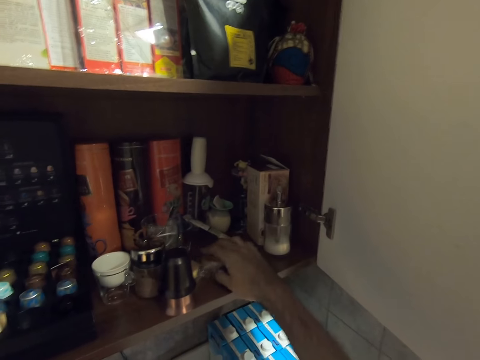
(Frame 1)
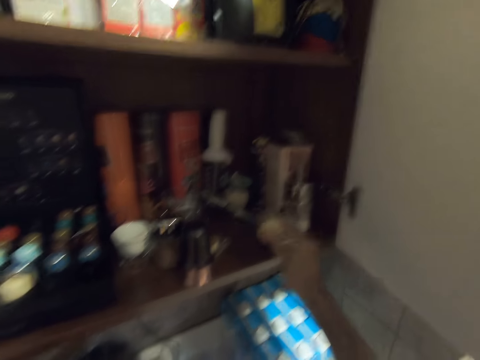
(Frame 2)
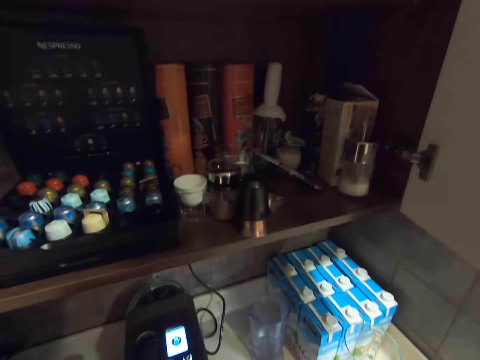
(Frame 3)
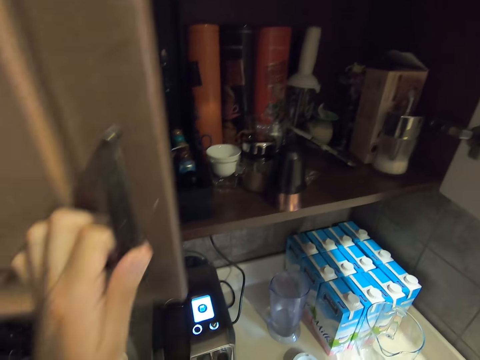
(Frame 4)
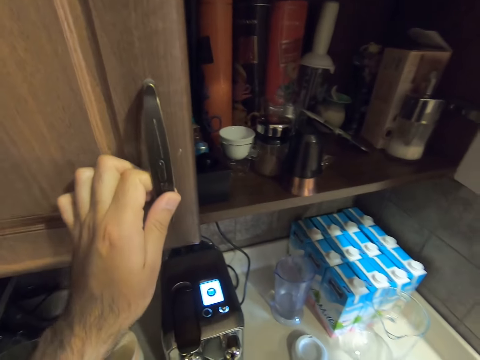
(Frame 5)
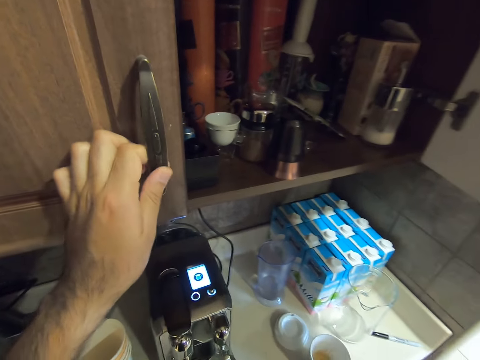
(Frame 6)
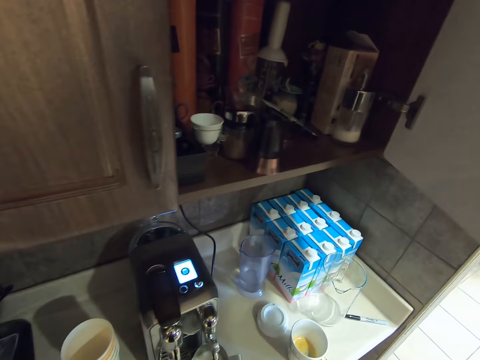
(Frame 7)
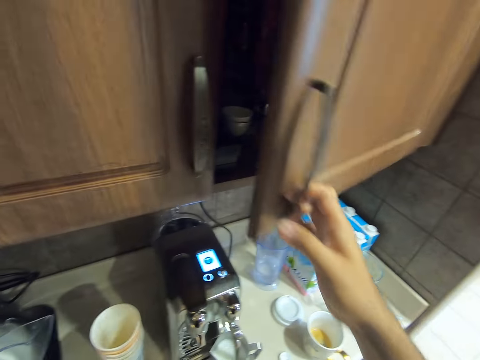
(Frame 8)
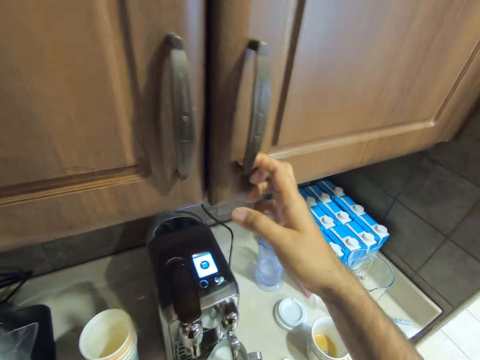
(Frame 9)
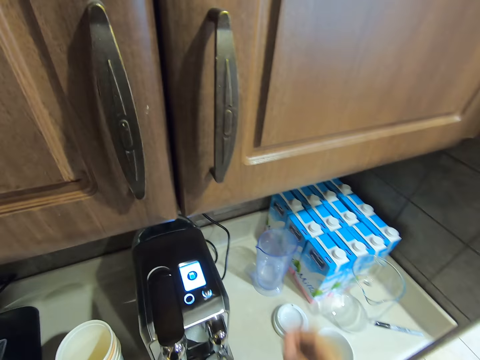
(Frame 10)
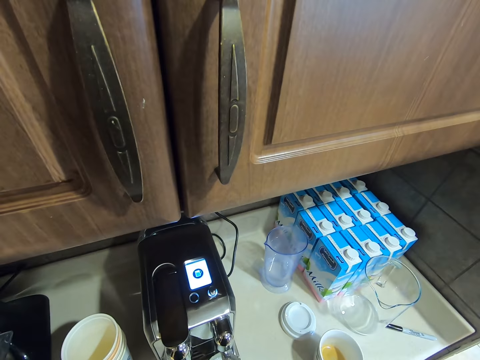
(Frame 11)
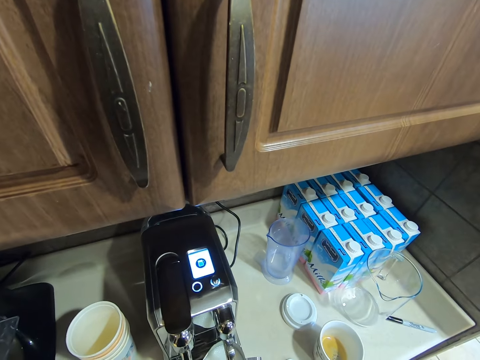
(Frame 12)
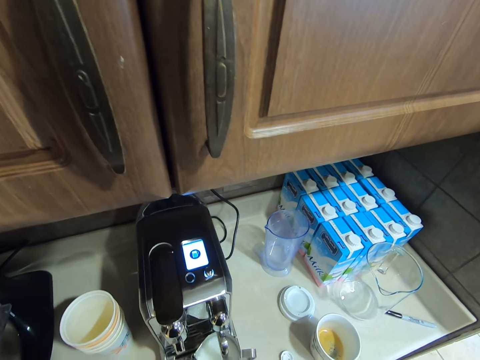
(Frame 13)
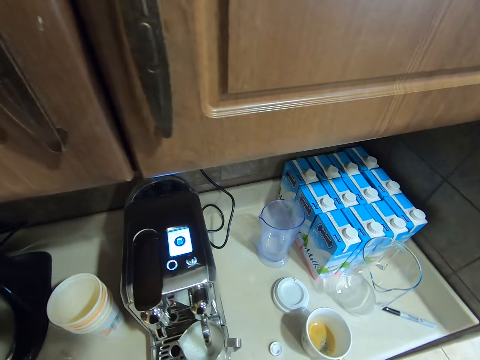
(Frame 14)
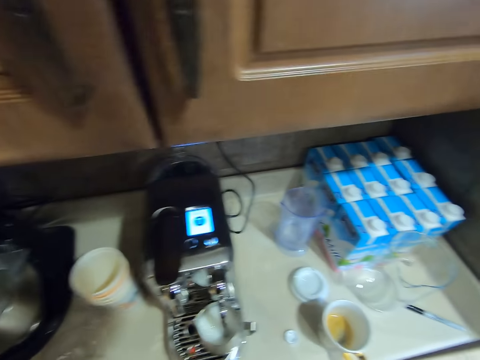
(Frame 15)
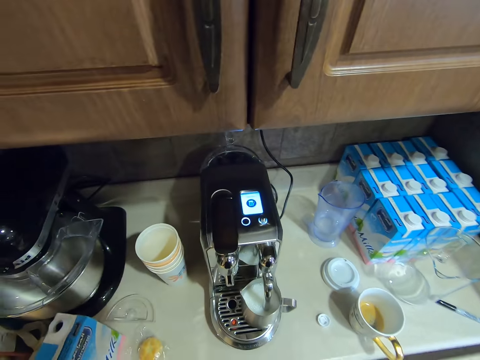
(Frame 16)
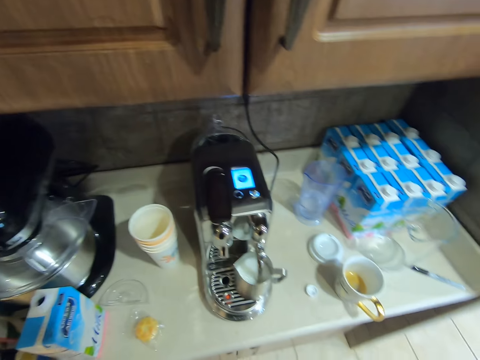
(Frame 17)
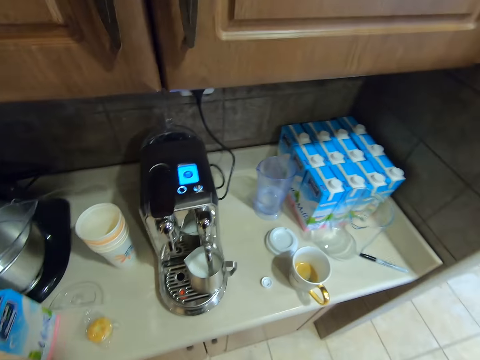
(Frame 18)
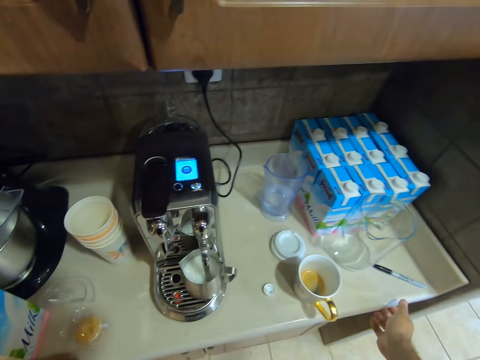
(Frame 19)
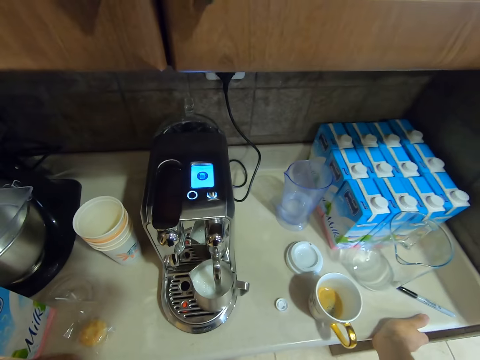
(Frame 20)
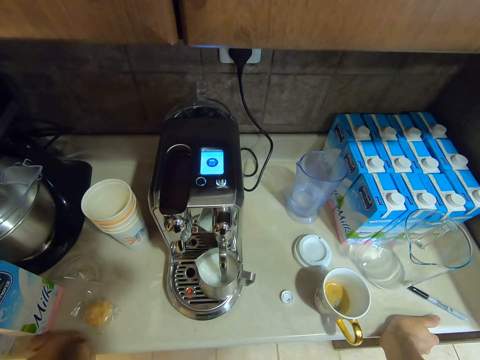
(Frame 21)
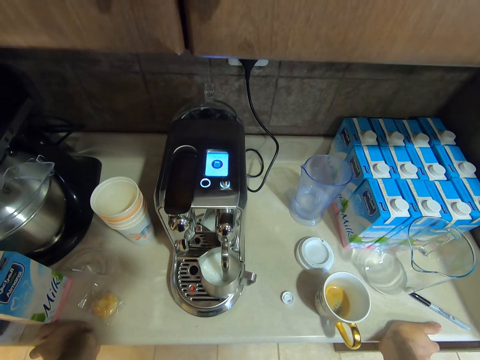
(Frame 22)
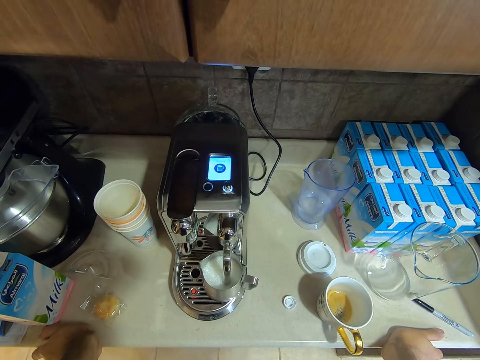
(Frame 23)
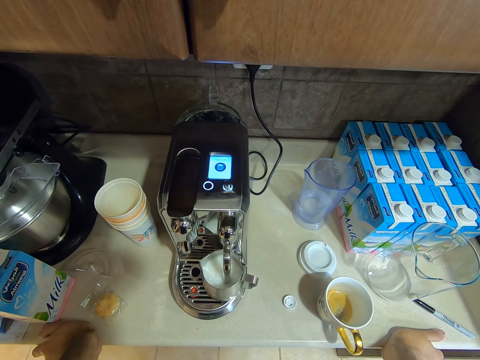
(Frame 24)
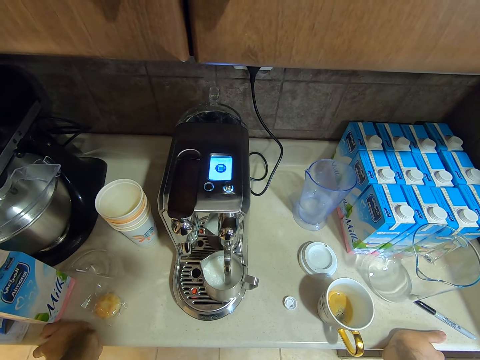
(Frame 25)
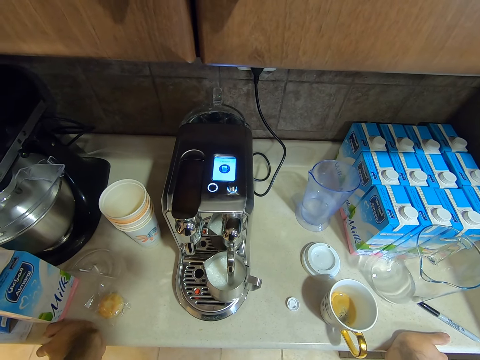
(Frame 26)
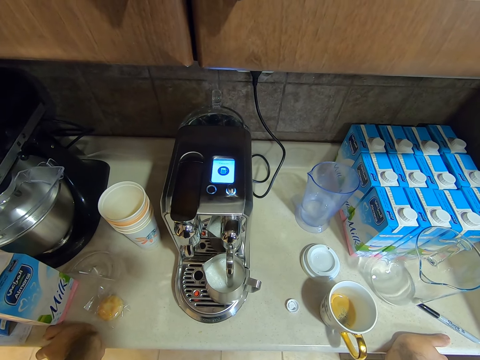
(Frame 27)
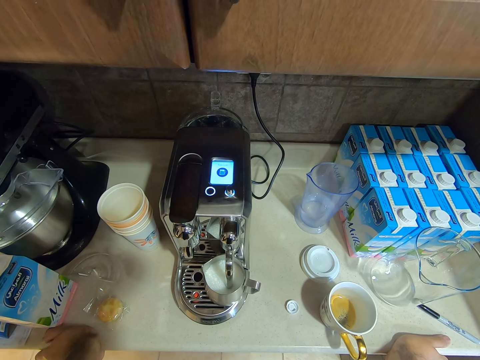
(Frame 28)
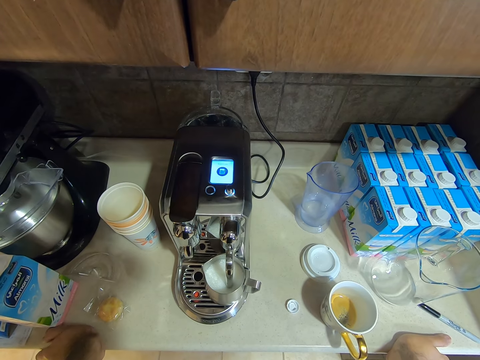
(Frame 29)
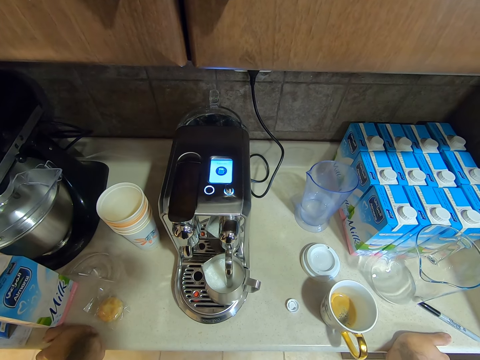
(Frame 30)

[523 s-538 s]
The camera wearer picks up a nylon of cookie from the cabinet. He closes the doors of the cabinet. He watches the tea machine. He rests his hands on the edge of the kitchen slab.

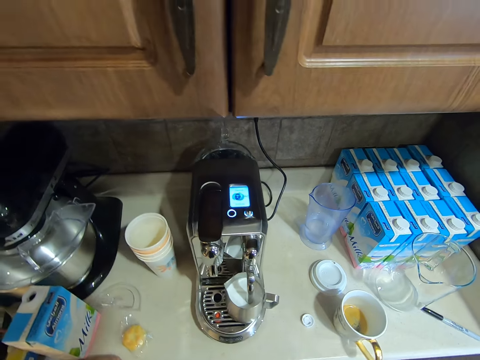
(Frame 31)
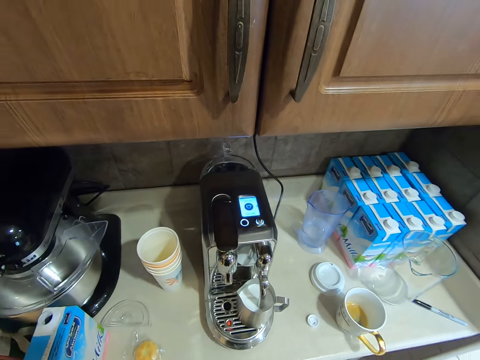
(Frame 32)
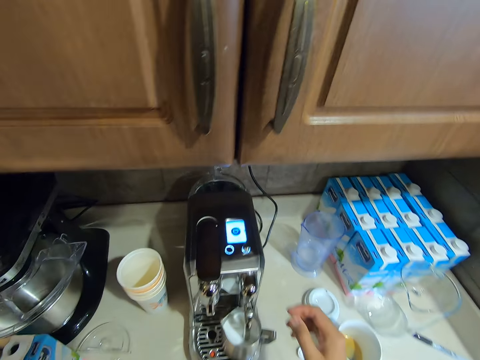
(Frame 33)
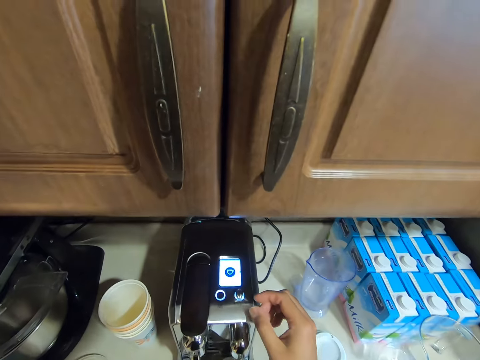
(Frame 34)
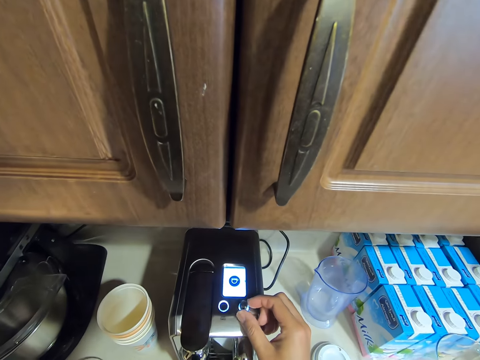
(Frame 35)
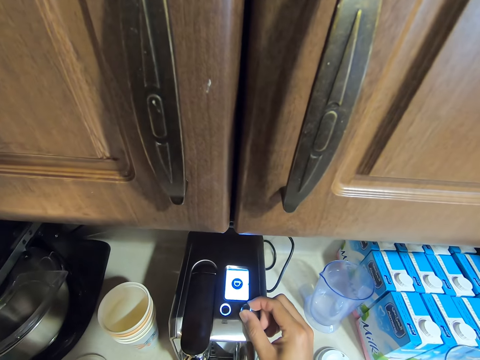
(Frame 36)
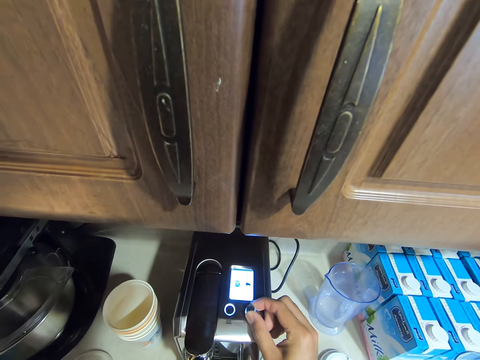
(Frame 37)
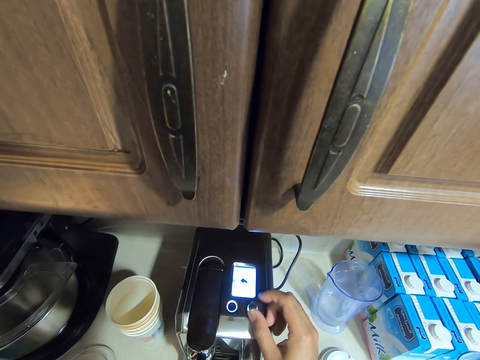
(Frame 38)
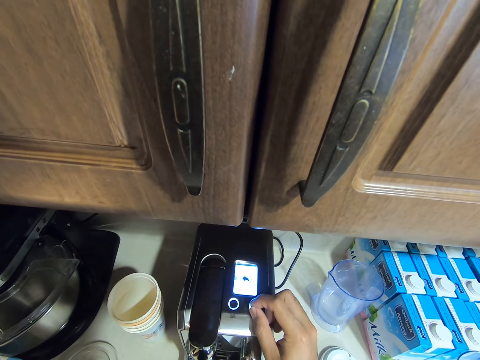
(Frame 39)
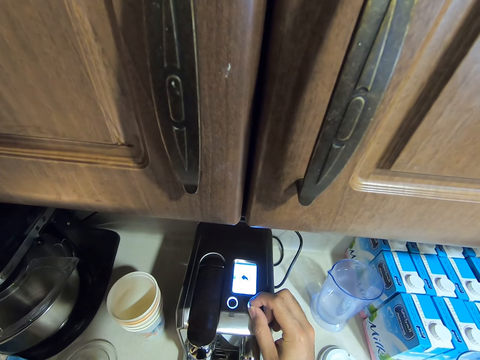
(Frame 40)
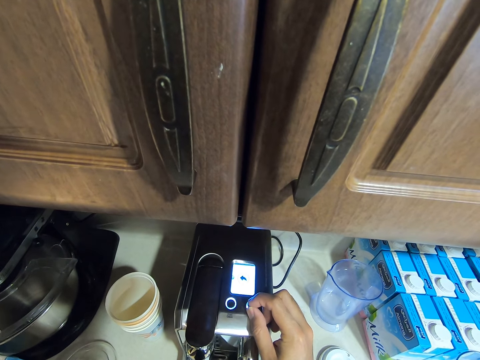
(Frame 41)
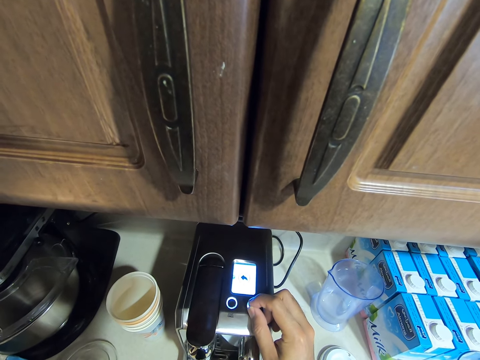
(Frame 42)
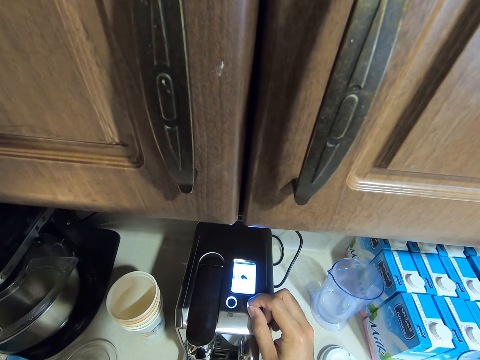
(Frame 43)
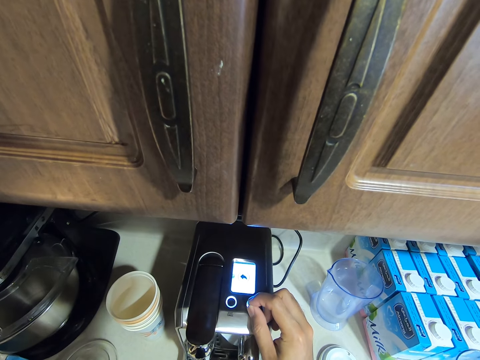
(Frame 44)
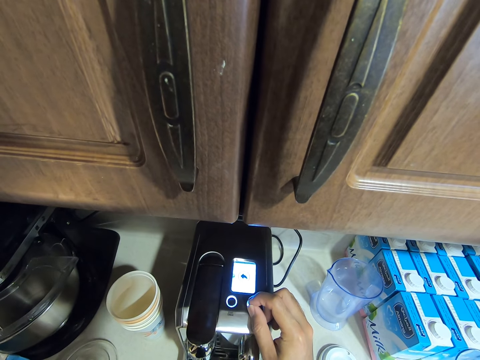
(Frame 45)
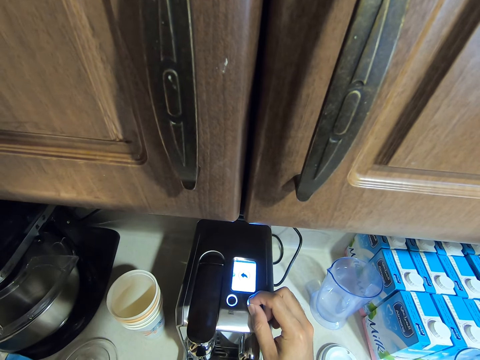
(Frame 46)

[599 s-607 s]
The camera wearer operates the tea making machine.

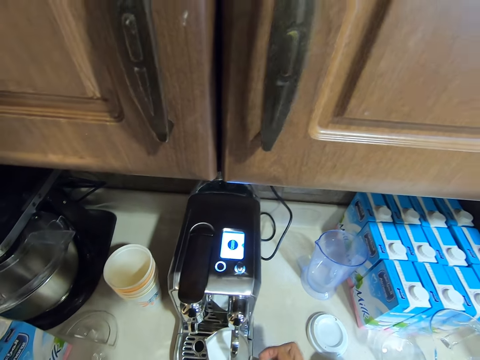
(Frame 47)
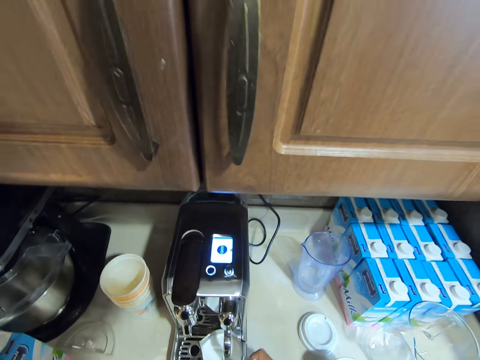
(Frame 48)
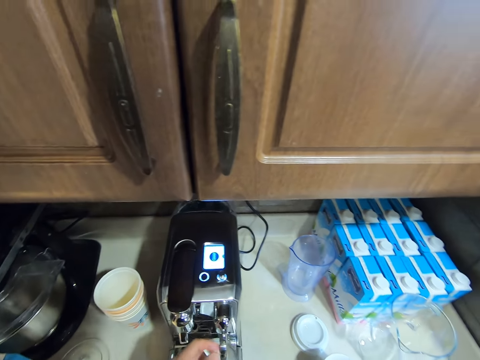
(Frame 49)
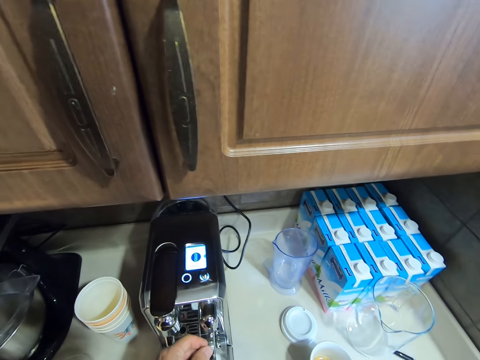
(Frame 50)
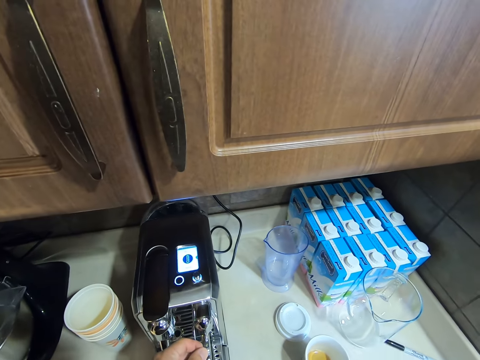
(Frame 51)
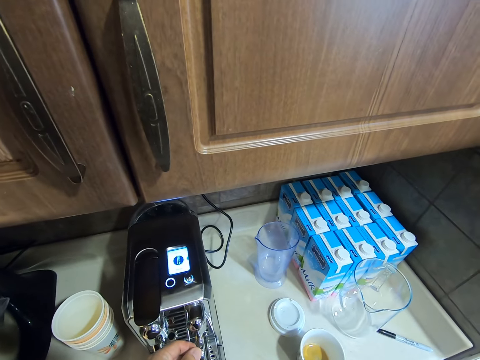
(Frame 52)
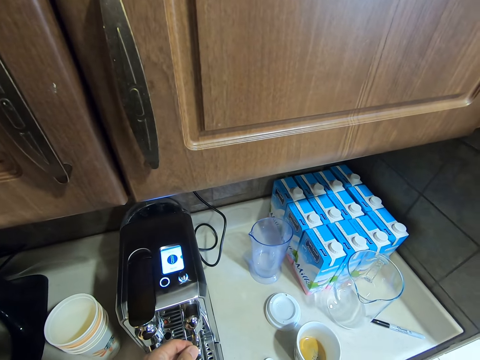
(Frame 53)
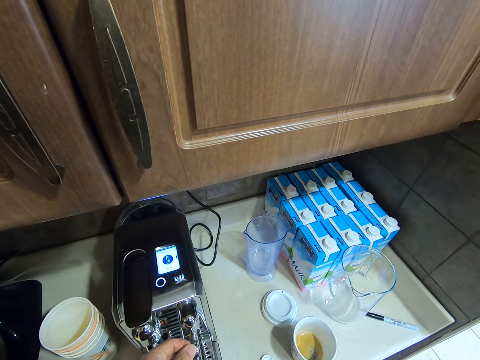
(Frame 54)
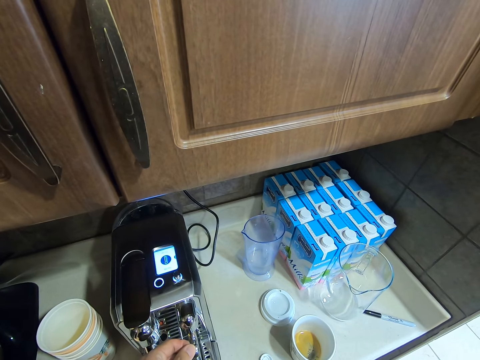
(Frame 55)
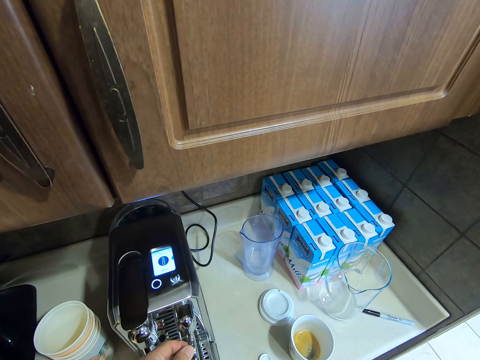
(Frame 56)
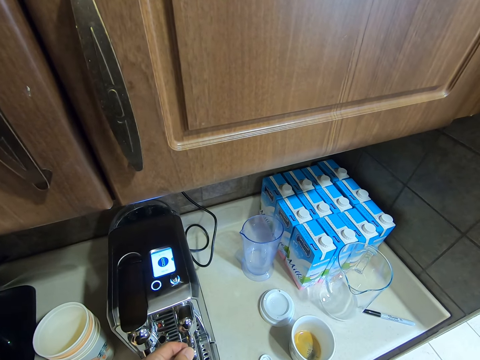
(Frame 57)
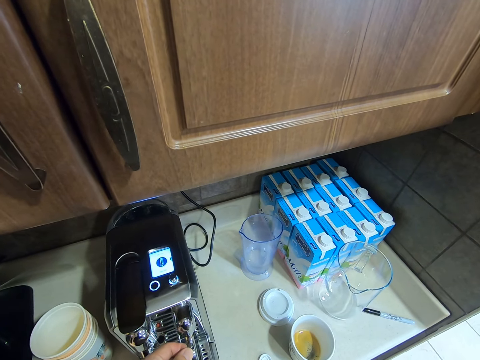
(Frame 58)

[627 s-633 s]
The camera wearer opens the tap on the coffee machine. They remove the metal jar from the tea making machine.
